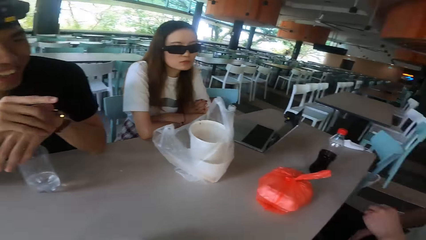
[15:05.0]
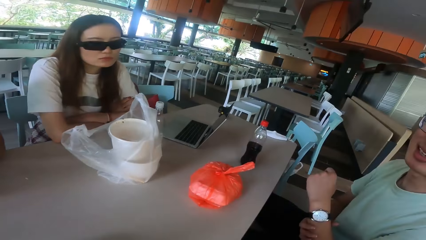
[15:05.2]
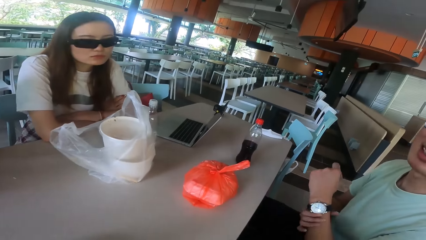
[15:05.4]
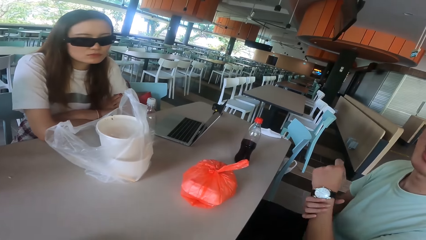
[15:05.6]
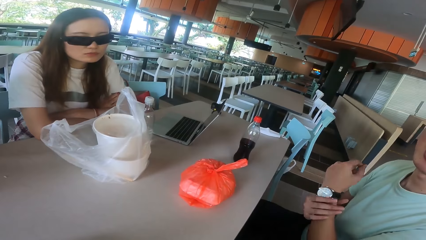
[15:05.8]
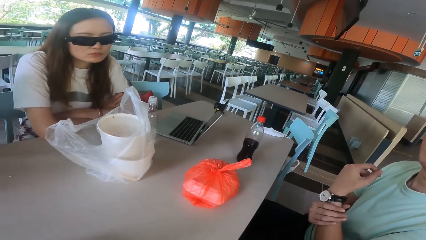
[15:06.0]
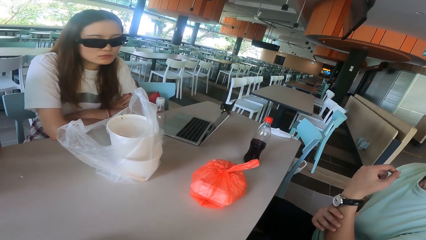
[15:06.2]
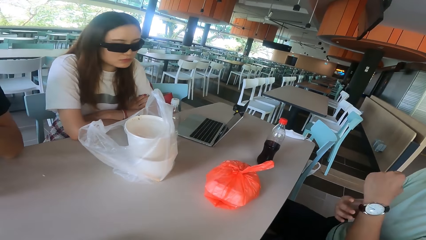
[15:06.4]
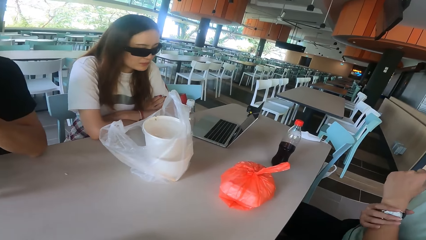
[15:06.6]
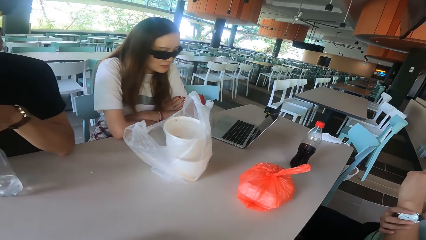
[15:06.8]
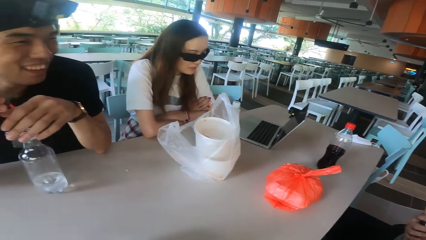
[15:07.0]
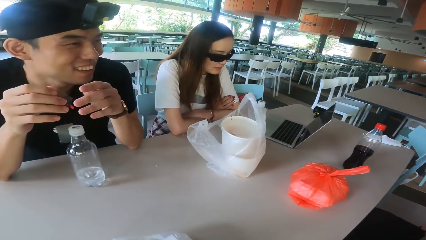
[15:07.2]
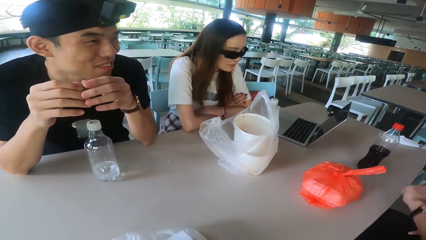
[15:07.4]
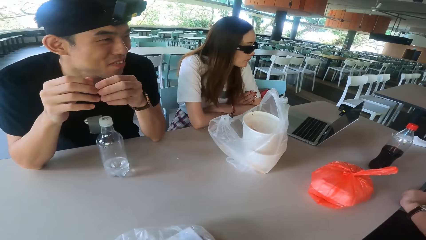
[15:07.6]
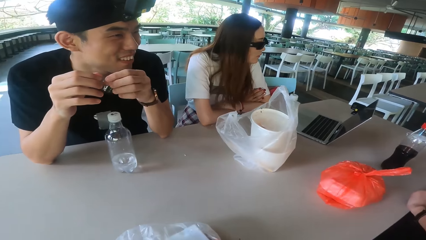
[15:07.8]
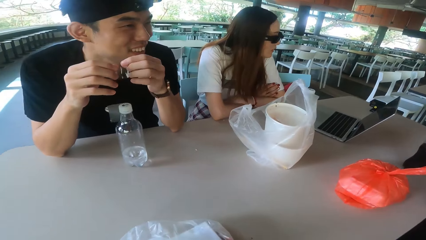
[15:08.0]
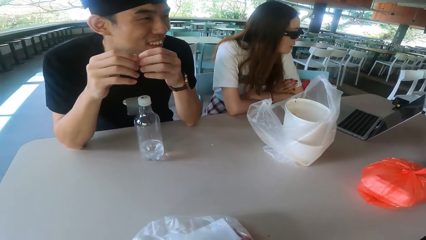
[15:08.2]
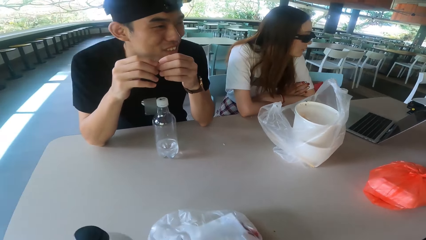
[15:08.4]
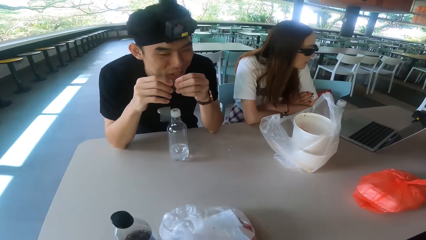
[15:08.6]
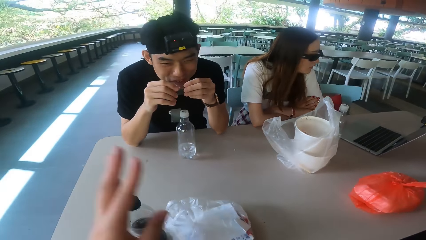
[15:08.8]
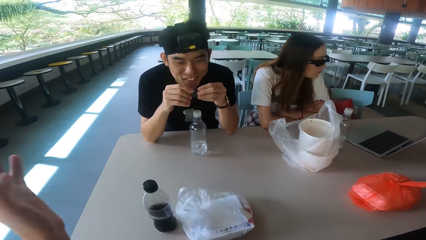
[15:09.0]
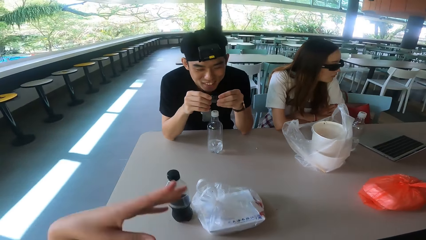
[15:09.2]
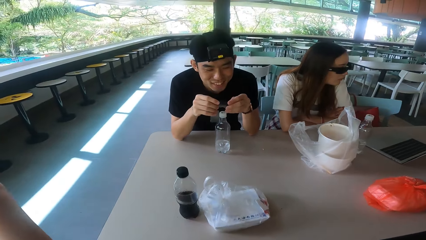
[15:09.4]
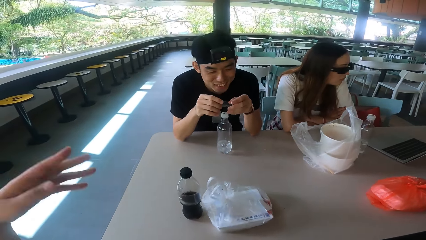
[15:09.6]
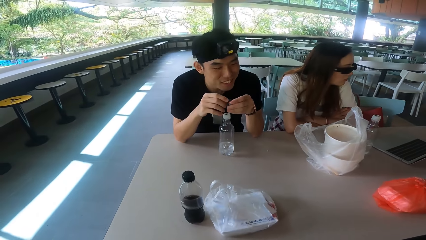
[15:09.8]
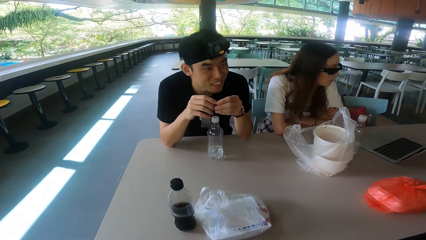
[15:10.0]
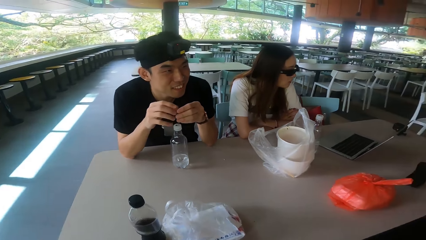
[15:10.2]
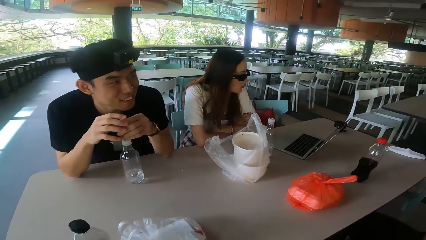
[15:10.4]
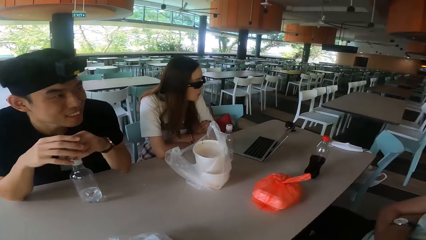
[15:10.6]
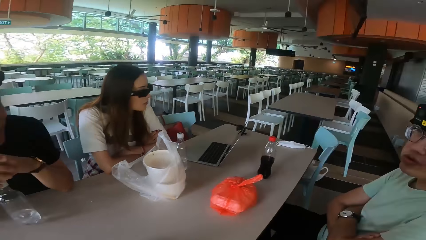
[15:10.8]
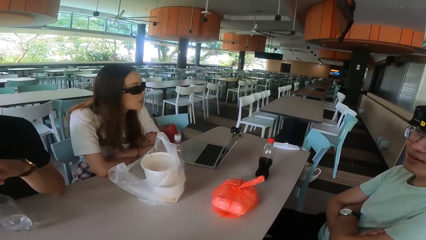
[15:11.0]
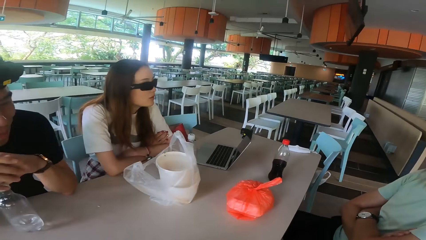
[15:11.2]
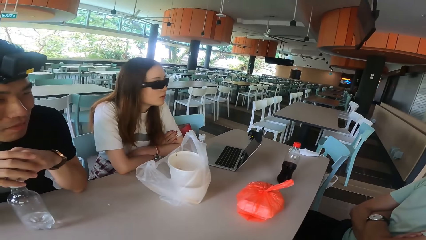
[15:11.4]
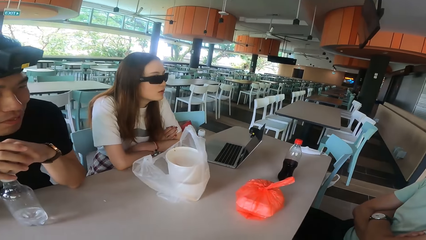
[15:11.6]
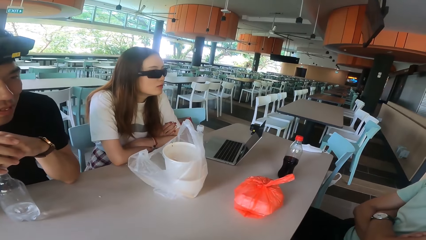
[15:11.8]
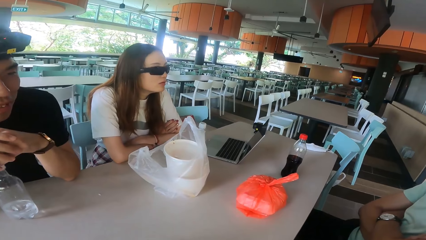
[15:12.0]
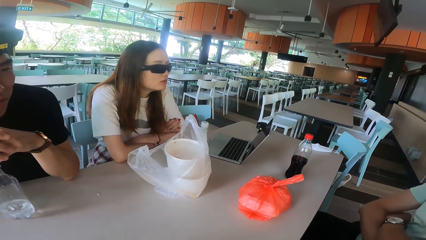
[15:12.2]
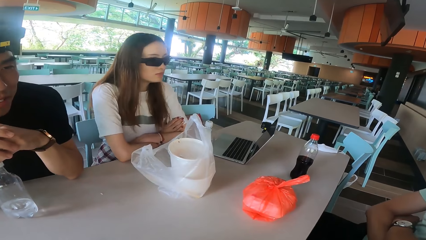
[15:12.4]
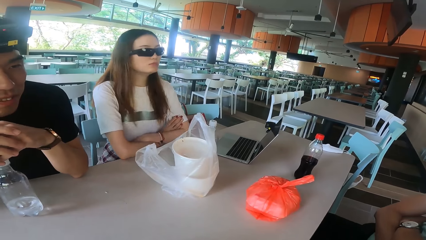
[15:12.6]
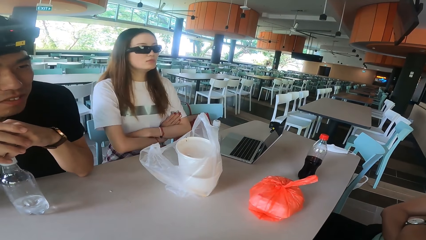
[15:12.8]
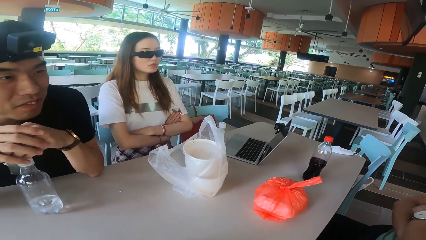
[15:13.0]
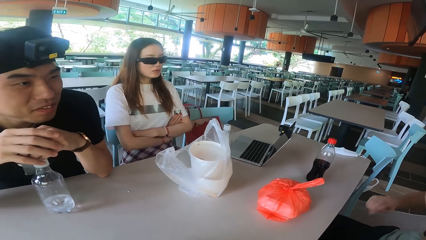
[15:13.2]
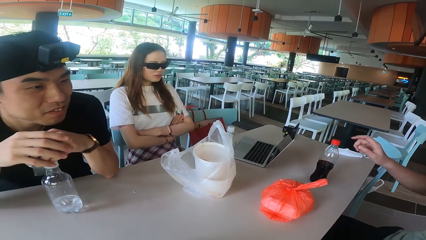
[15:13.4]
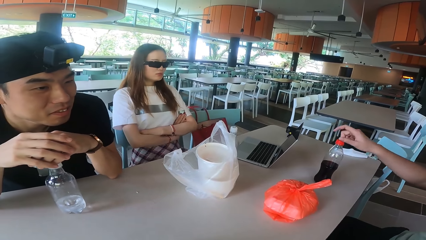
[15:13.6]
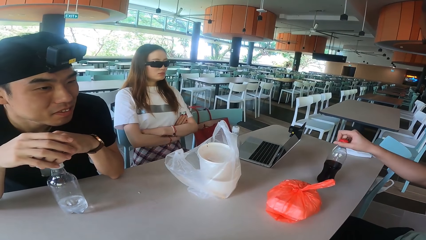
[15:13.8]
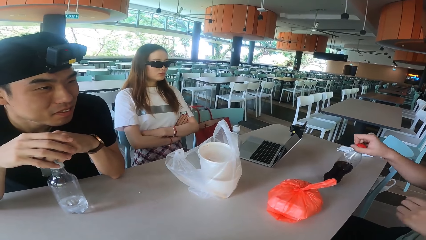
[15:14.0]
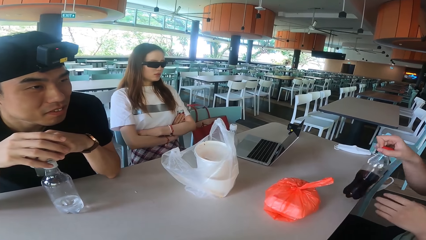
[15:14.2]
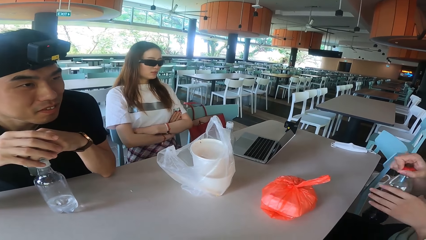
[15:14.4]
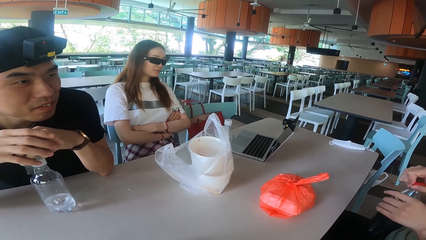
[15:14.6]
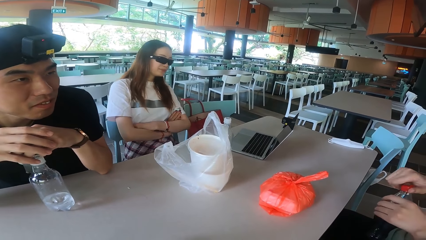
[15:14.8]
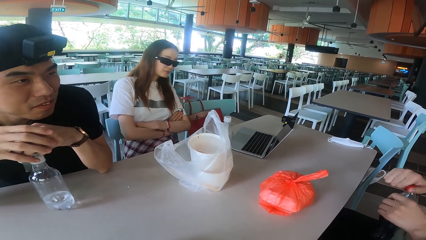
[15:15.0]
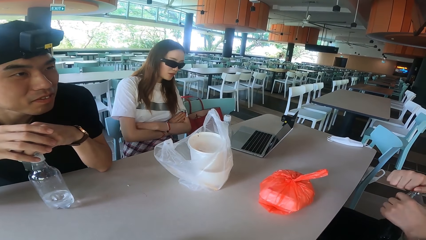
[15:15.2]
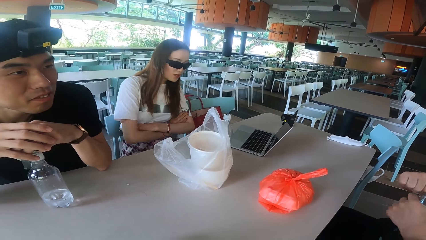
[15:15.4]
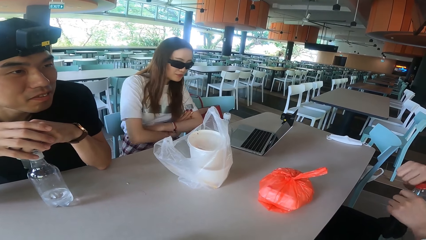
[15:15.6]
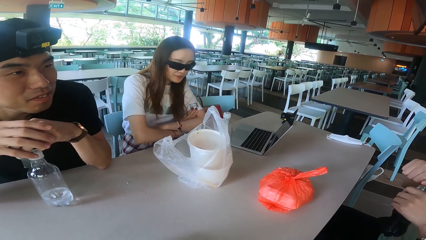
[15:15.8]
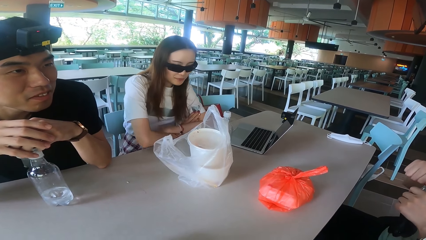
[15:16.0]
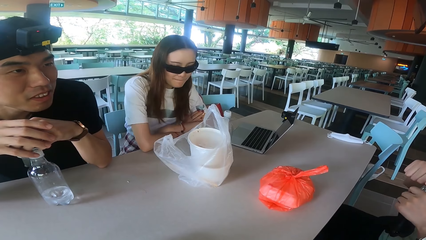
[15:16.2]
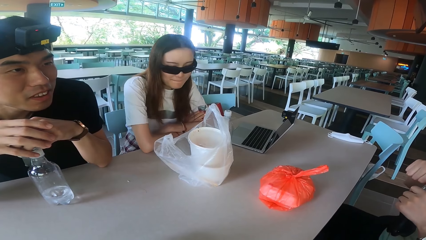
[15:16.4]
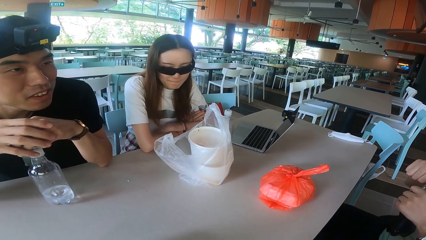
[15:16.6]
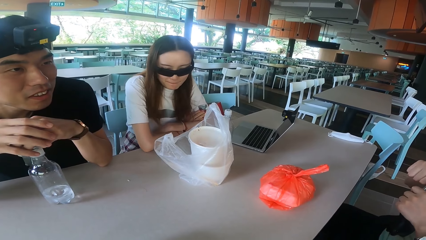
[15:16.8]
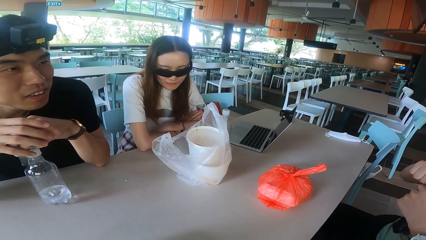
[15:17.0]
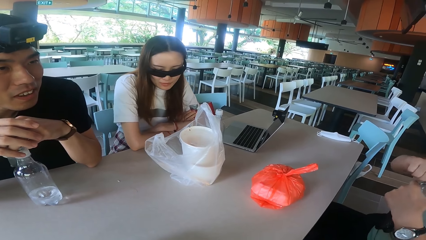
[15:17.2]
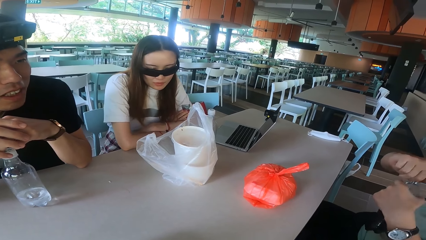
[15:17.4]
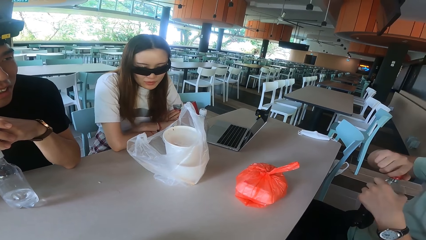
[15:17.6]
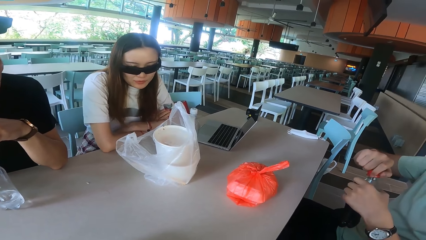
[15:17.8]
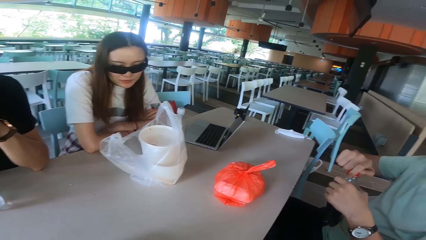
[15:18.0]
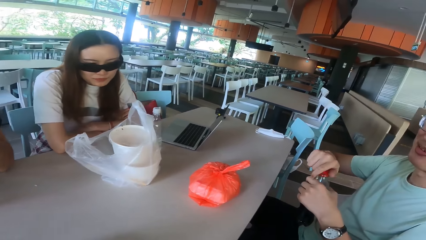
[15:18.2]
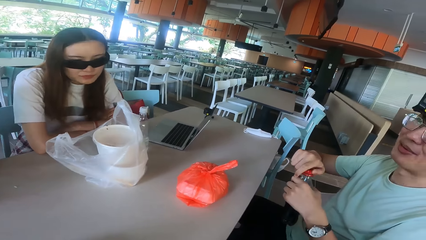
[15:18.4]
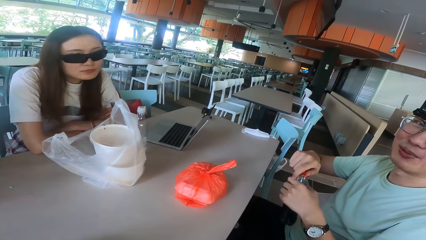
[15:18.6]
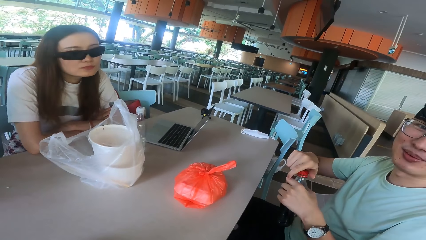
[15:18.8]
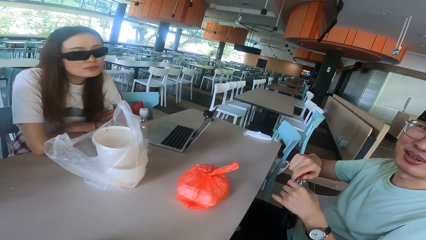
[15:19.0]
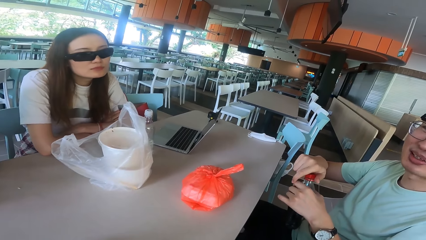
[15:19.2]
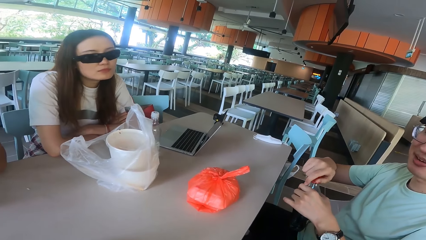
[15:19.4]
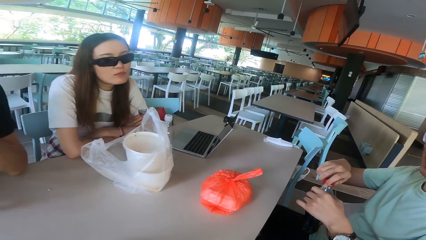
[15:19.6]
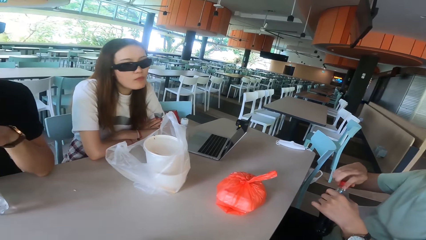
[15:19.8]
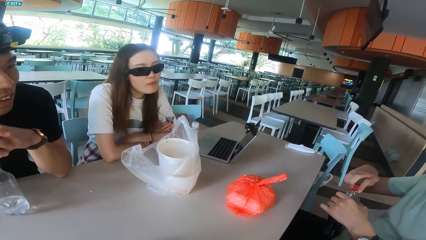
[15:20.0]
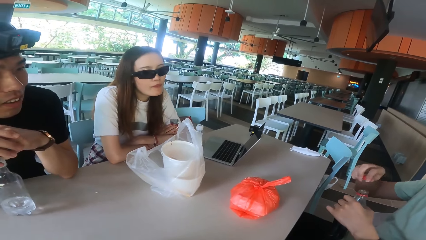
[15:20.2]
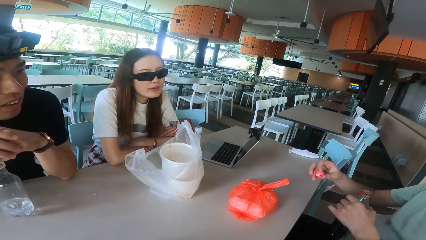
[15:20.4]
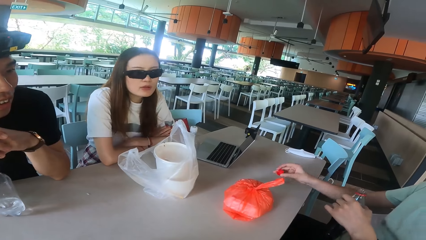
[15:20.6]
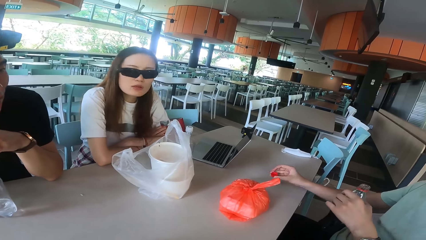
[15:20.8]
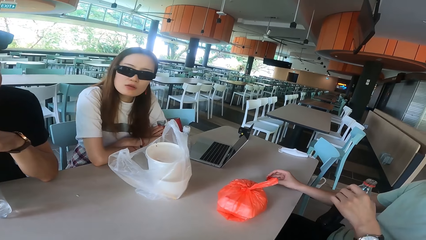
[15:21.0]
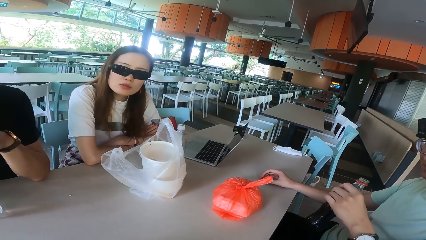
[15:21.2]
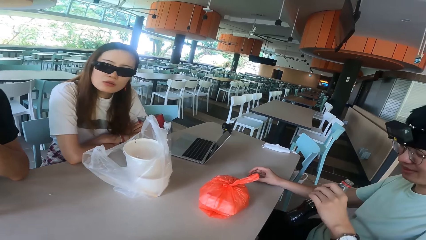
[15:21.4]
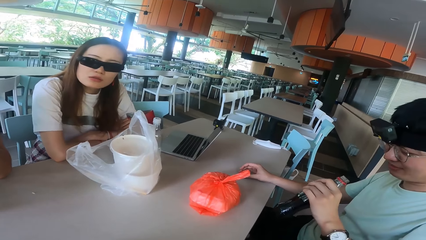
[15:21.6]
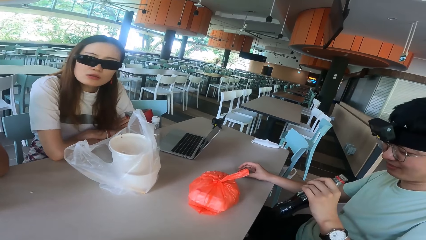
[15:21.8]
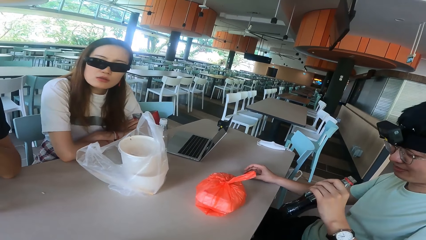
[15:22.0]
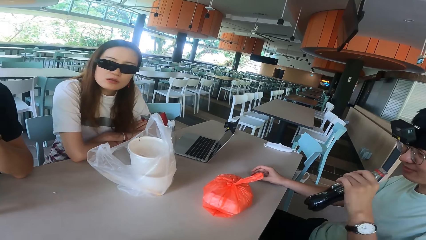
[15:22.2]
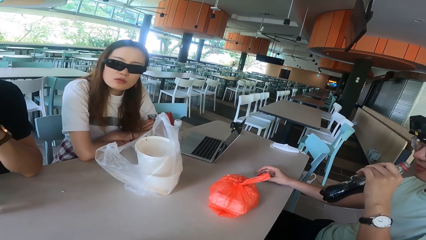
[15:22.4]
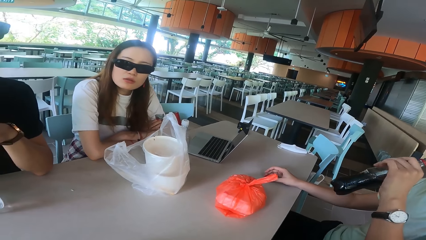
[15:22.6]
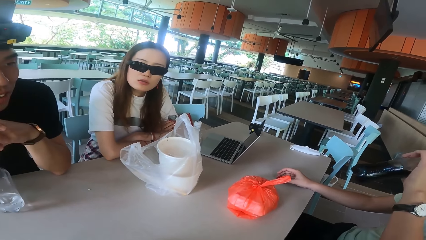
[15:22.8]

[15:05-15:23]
A man moves the hand and talks. The camera wearer moves the hand. They look around. Another man takes a bottle of soft drink from the table. The other man opens the bottle top. The camera wearer talks. The other man drops the bottle top.
